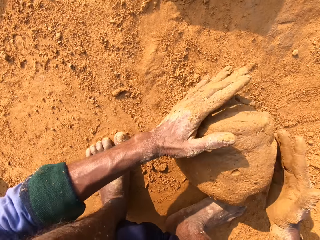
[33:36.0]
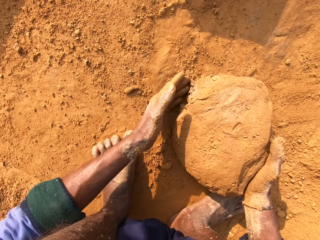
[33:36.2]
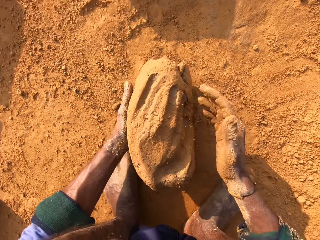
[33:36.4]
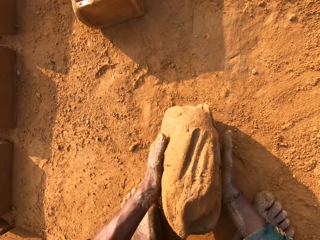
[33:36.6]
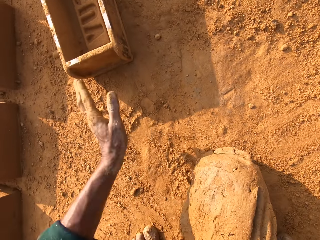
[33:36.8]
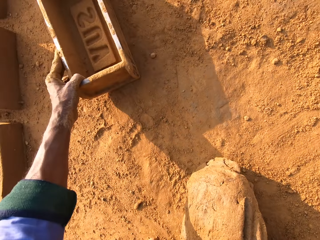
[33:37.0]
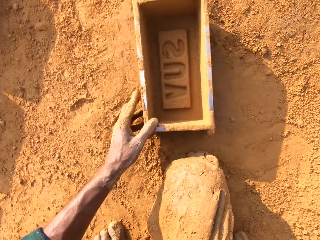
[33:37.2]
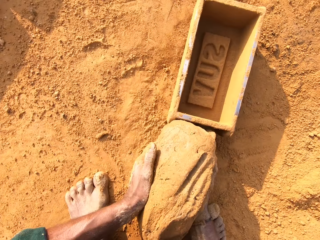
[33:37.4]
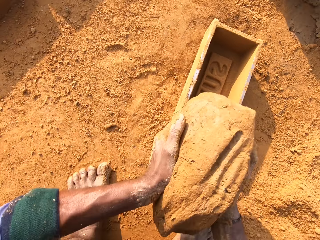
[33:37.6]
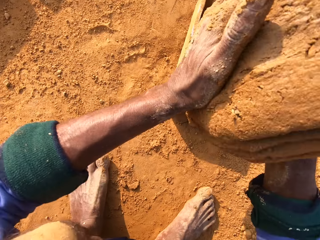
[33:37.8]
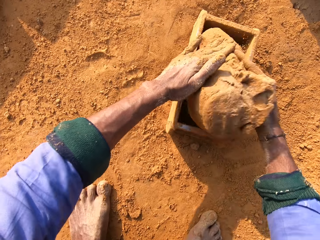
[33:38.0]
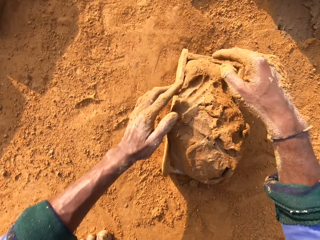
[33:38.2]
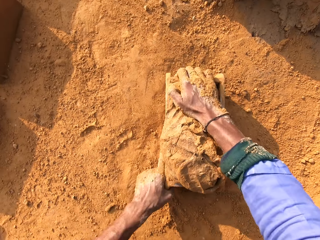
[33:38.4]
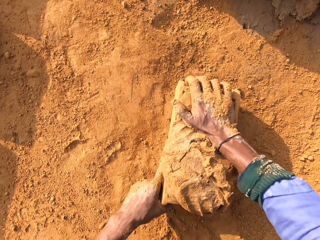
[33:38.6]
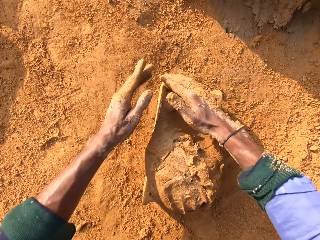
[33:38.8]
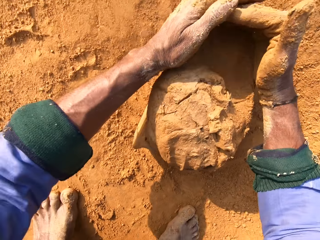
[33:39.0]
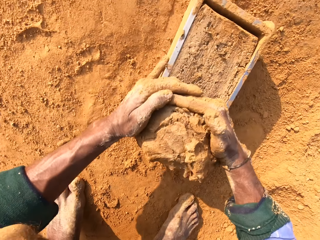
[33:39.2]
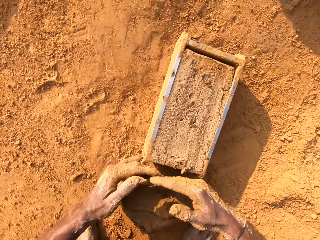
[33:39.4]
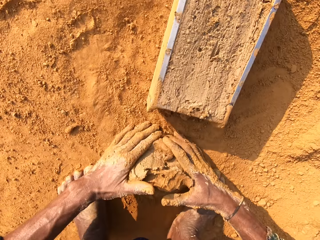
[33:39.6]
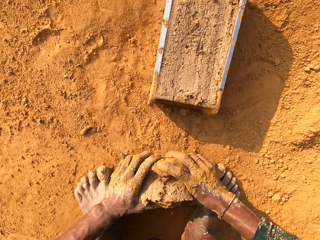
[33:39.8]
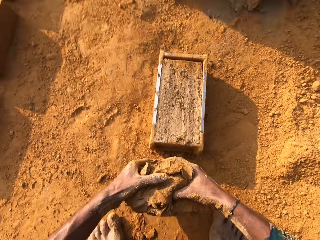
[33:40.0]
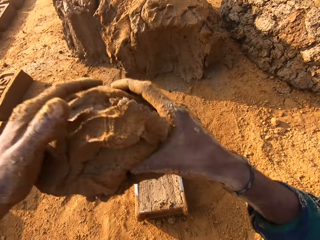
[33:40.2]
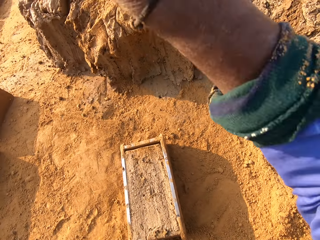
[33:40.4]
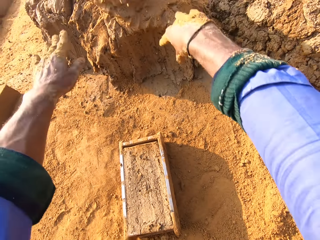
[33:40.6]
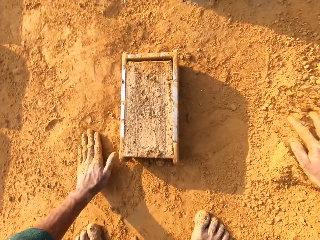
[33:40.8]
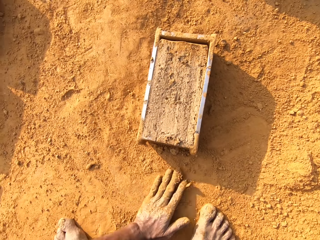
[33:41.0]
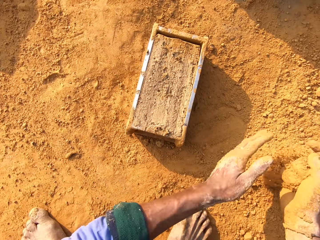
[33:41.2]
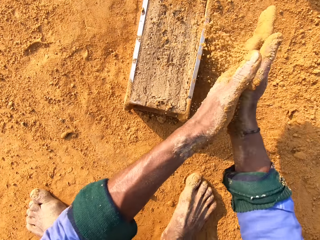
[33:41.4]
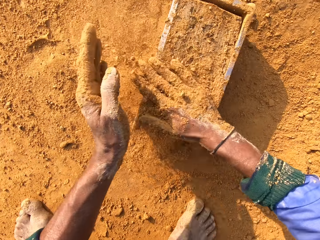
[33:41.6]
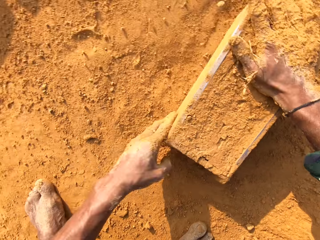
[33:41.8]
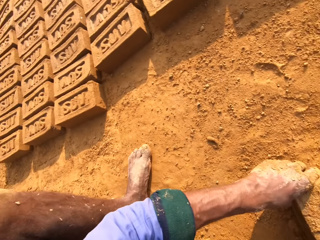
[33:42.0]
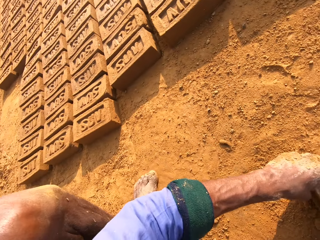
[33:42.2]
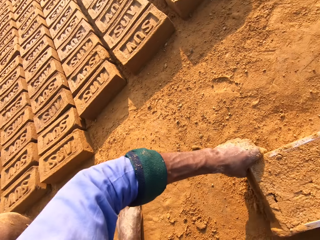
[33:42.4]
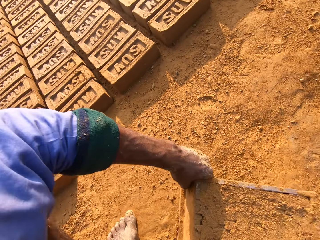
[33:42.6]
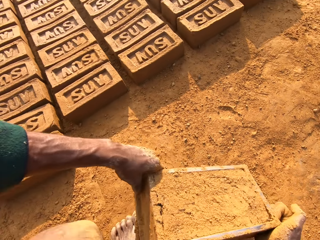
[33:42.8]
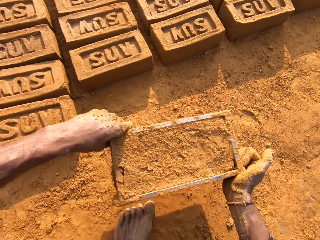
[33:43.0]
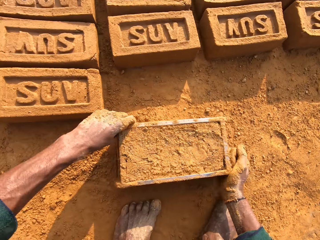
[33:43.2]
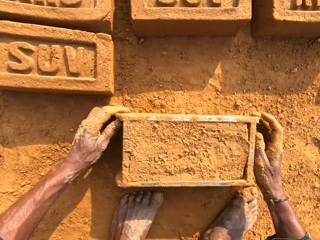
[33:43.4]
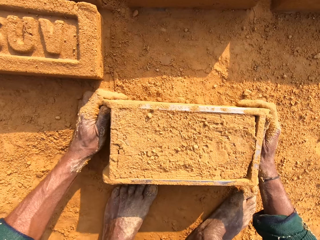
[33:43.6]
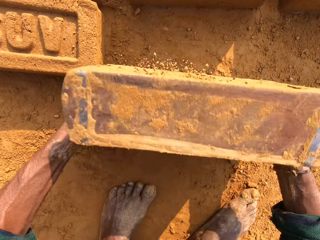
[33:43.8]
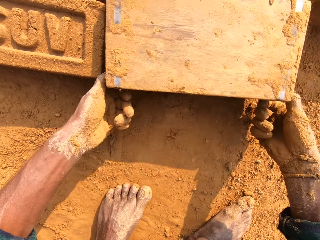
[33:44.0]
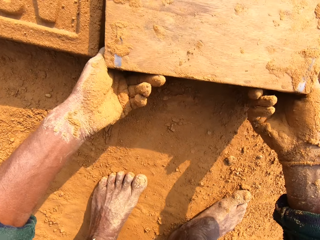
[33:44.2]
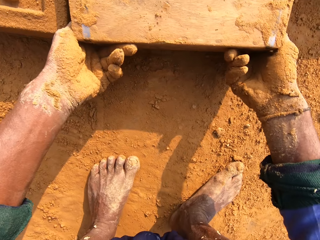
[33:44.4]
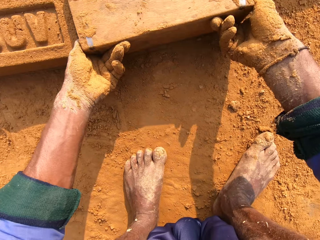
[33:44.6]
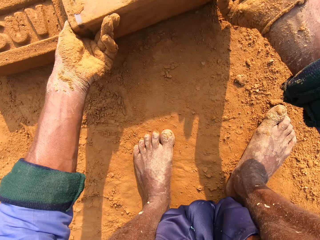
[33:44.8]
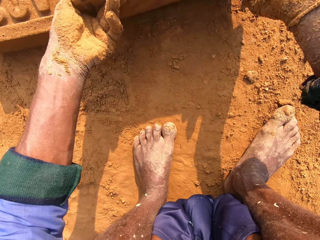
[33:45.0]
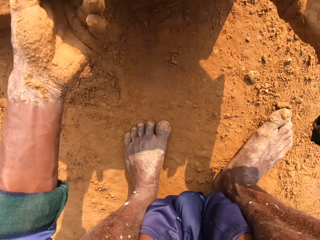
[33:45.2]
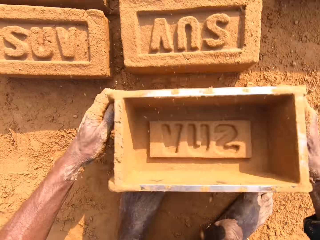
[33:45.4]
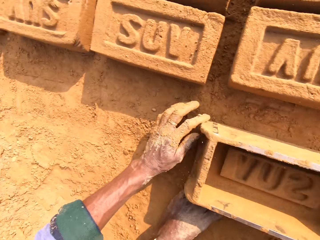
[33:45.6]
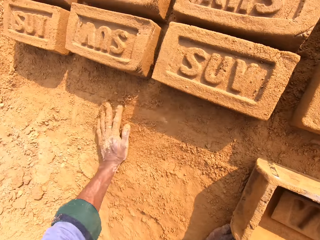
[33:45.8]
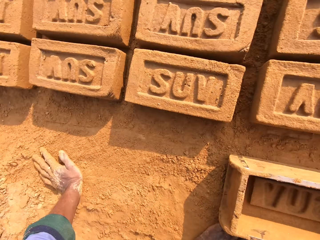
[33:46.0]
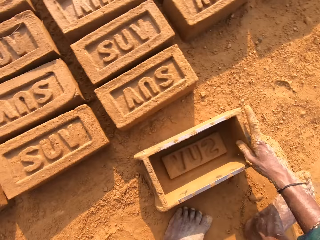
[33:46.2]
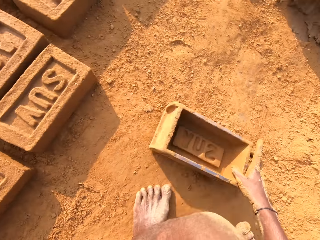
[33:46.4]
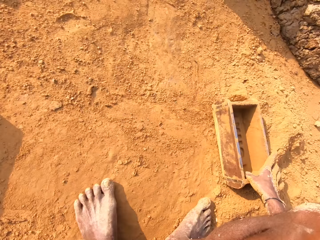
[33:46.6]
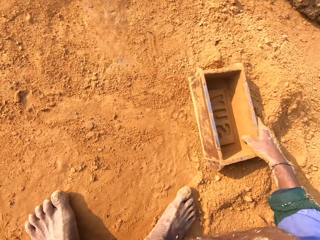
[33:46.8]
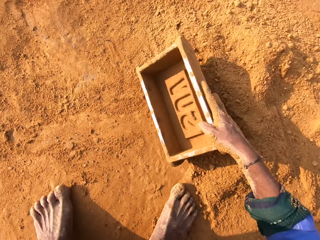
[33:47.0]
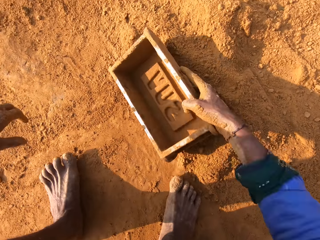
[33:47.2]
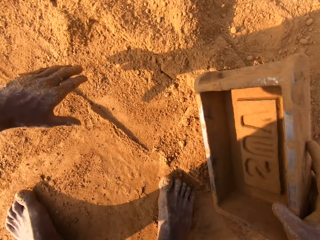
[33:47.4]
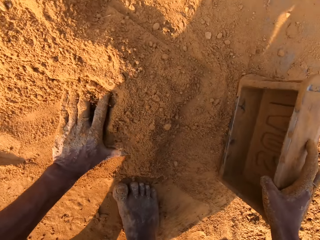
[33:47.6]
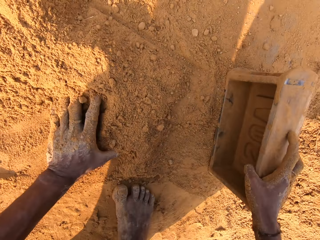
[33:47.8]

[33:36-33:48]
The camera wearer takes the clay mould or mud. They take the brick mould. They put the clay mould in the brick mould. They press the mud. They cut the clay mould. They take the clay mould, lift up the hand and throw the mud. They scoop the soil. They rub the hands with the soil. They touch the clay mould. They put the soil to the mud. They pick the brick mould, carry the brick mould and put the brick mould on the ground. They turn the brick mould. They remove the clay mould from the brick mould. They put the brick mould on the ground.

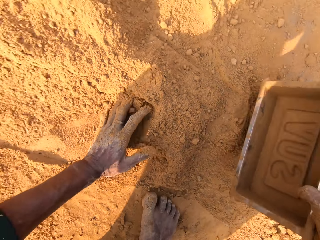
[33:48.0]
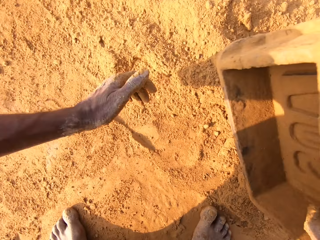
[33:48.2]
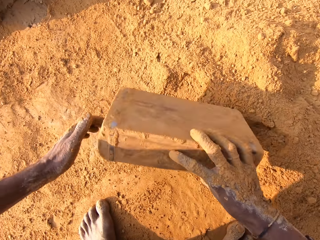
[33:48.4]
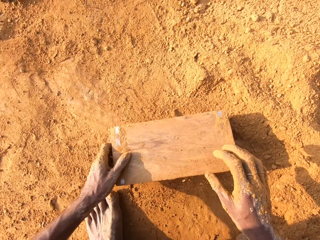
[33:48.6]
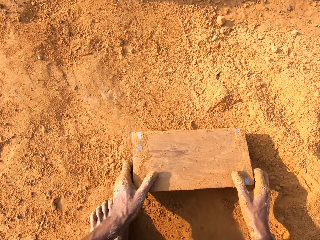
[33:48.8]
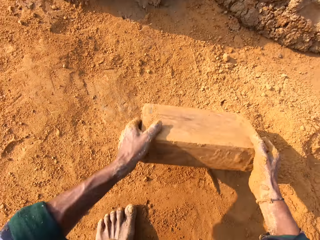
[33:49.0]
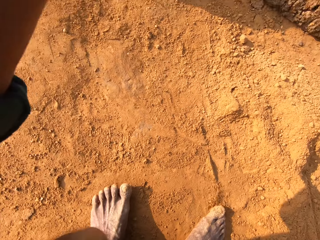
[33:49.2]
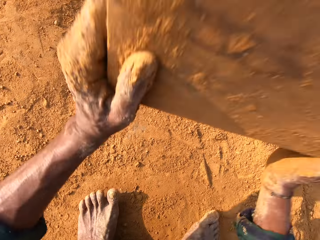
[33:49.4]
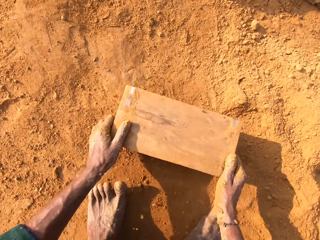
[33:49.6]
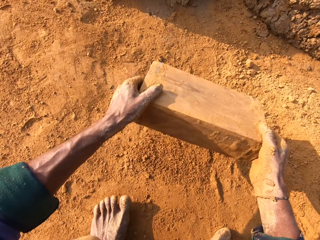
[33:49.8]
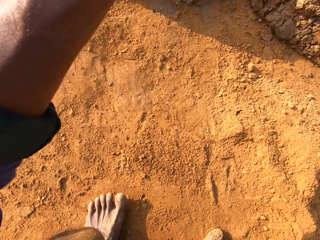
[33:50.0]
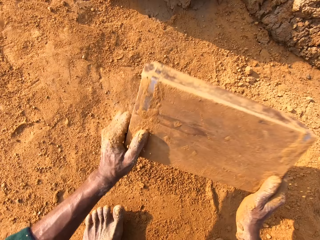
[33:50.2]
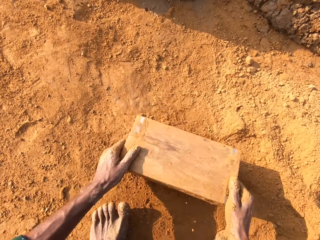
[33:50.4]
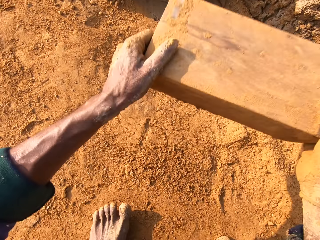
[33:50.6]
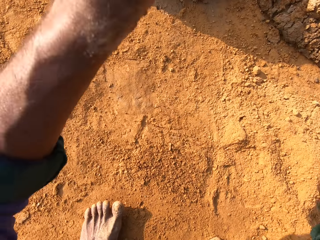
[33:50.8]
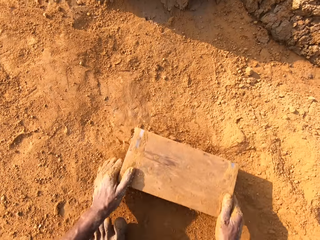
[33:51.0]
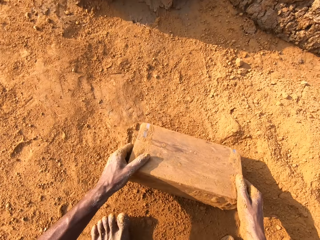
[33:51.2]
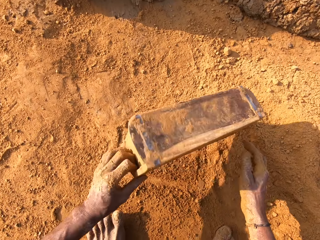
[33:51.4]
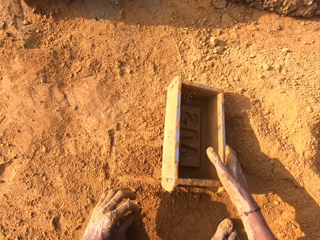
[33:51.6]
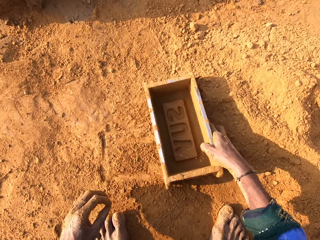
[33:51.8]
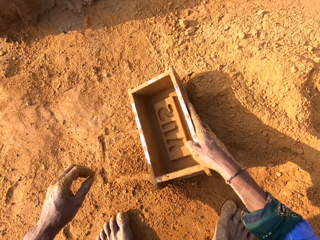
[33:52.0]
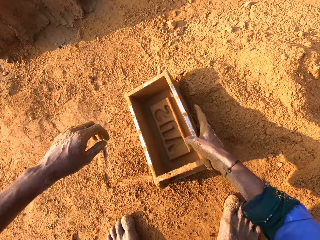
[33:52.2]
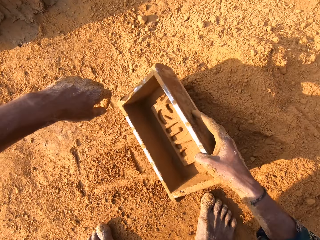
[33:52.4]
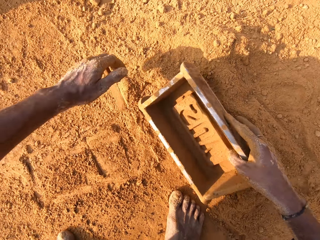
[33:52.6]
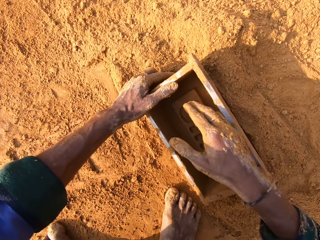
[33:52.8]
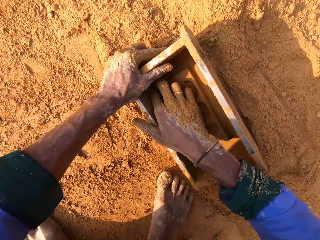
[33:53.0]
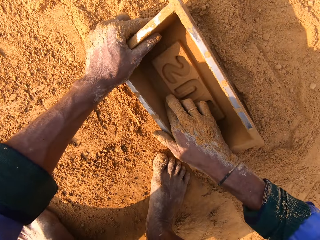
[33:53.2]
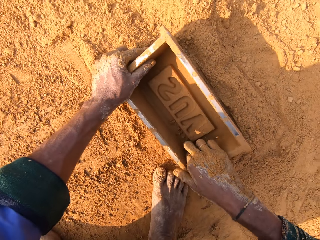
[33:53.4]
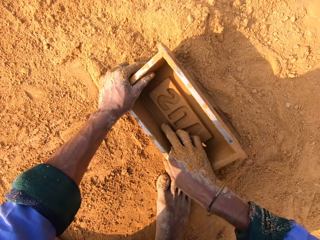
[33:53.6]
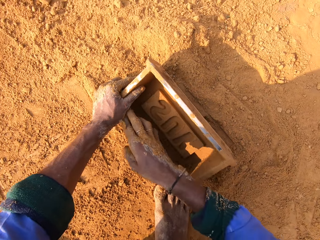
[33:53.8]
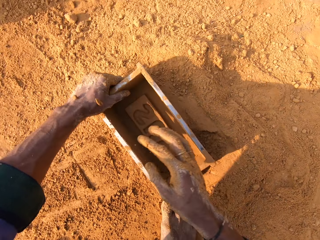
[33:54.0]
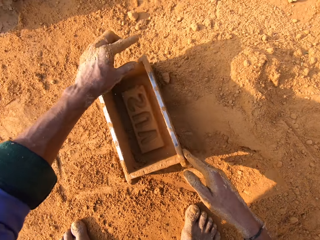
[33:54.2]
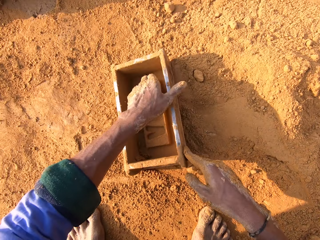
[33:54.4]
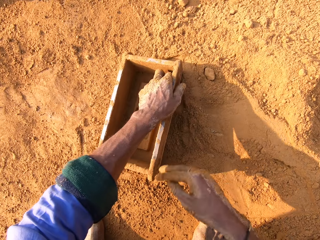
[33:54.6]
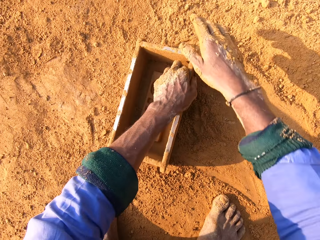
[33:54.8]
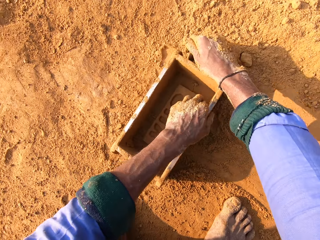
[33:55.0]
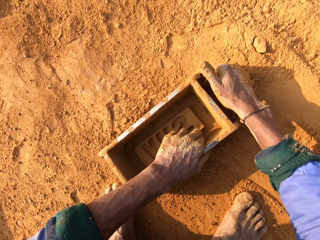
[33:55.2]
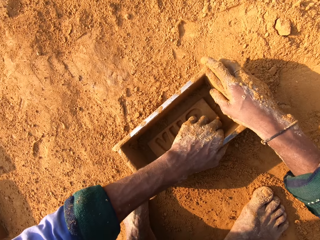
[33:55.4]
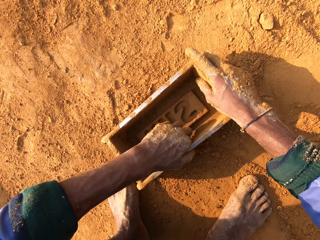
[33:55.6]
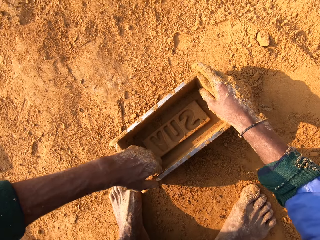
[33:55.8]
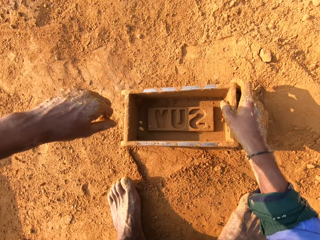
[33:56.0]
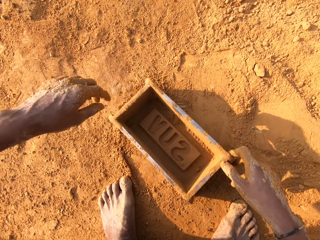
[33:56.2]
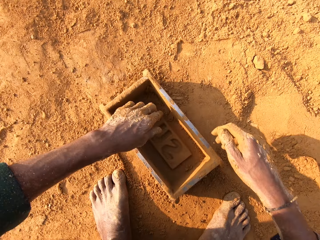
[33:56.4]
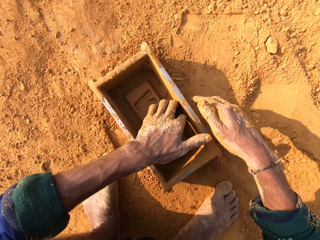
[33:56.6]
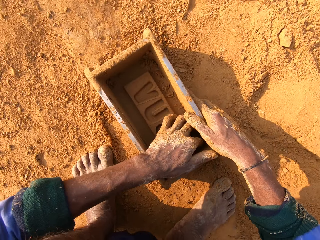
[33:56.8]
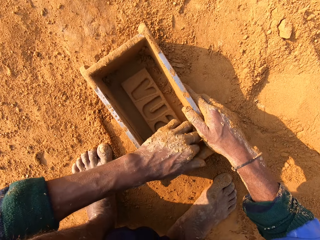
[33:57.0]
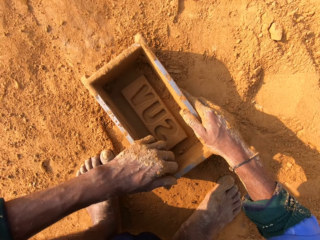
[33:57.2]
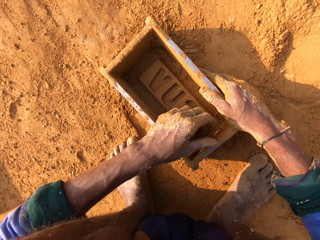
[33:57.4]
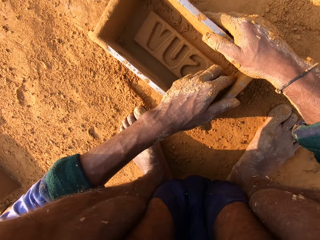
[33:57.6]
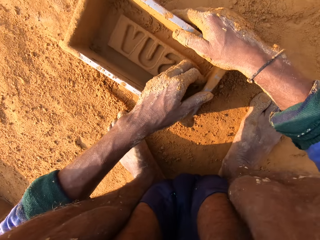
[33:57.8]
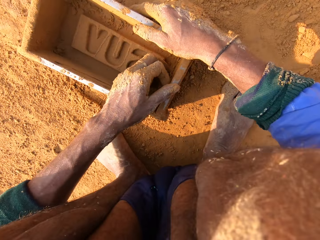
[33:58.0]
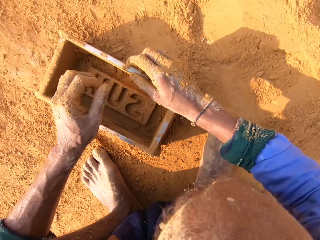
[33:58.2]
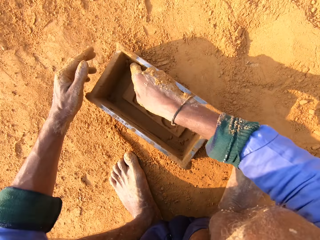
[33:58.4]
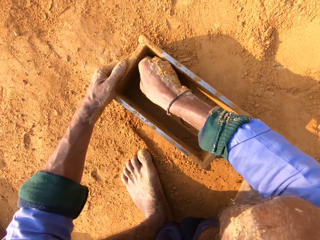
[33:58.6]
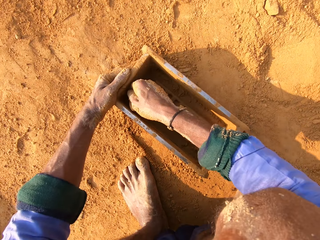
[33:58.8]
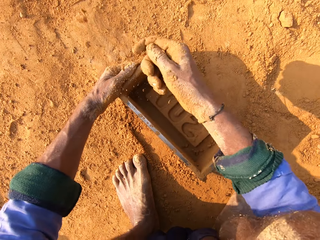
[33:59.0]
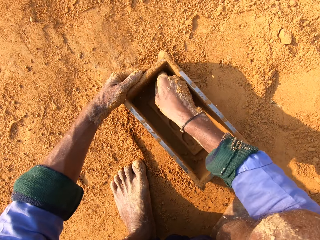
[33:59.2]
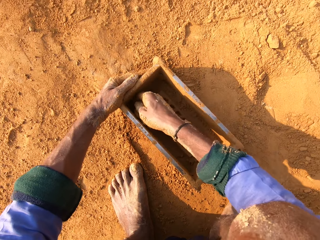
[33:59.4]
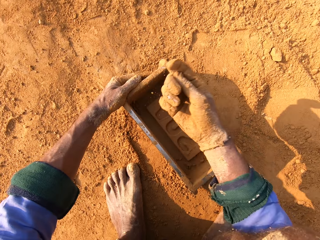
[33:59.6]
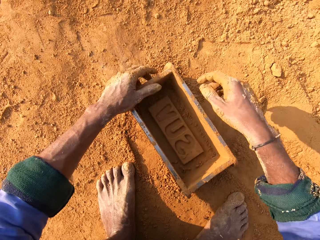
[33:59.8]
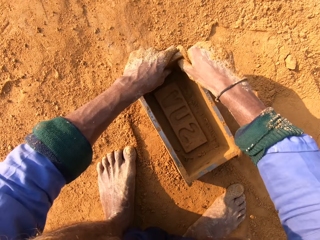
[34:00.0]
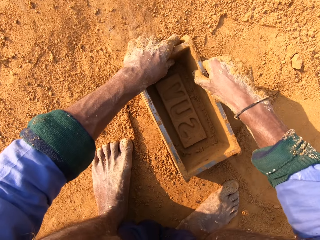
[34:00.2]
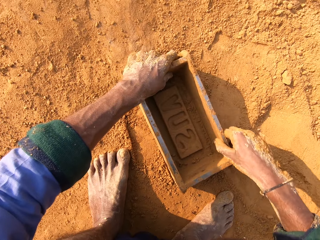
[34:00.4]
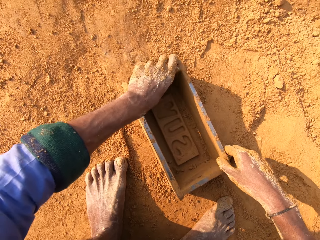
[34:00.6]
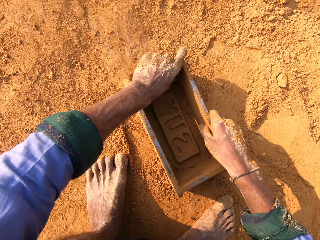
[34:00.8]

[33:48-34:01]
The camera wearer scoops the soil. They knock the brick mould on the ground. They put the brick mould down. They remove mud from the brick mould. They wipe the brick mould.
